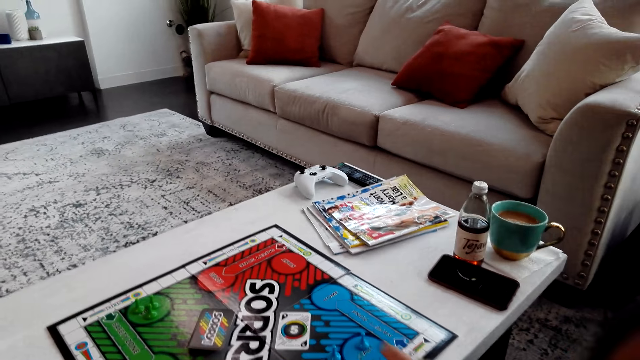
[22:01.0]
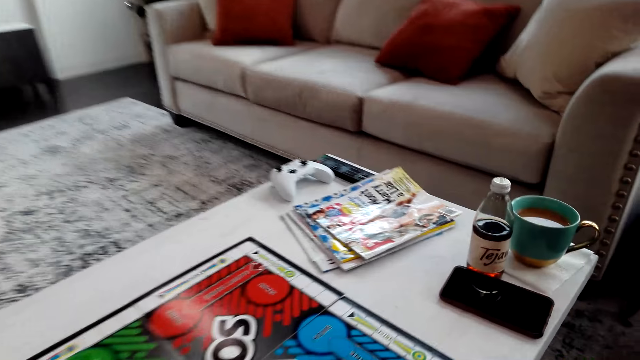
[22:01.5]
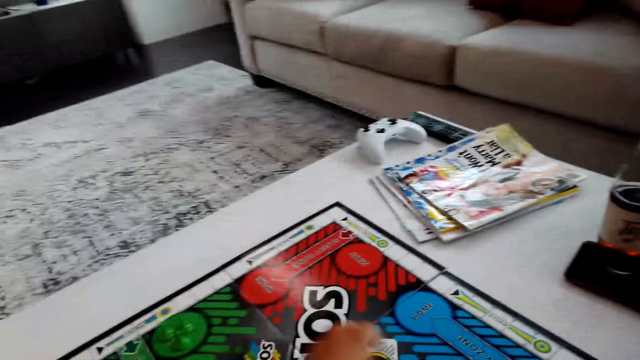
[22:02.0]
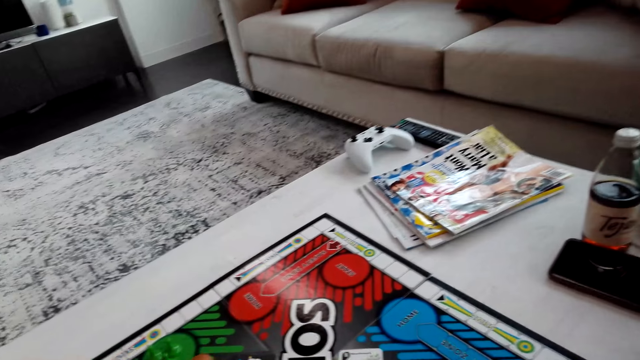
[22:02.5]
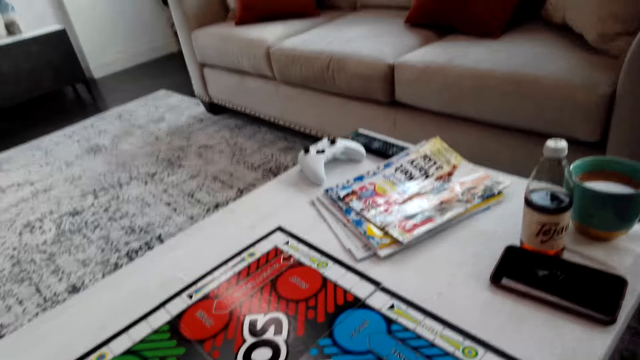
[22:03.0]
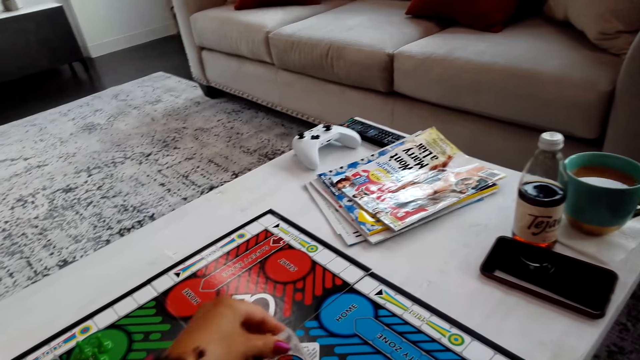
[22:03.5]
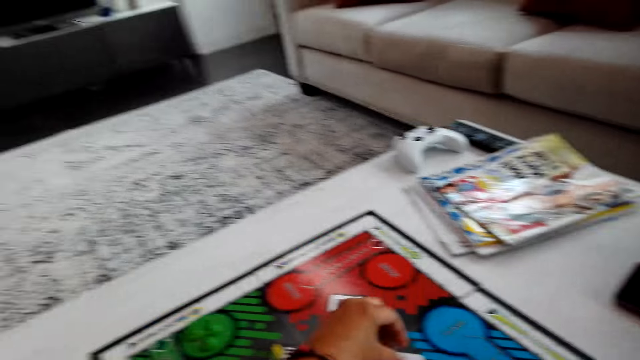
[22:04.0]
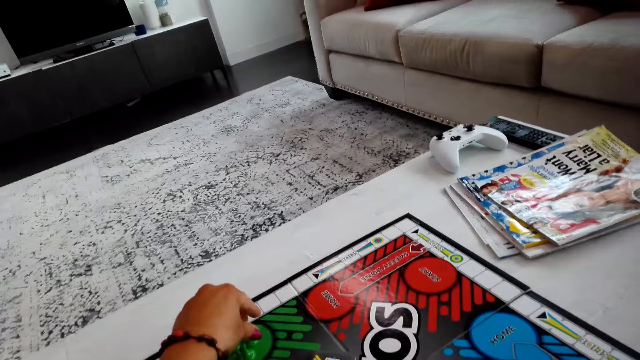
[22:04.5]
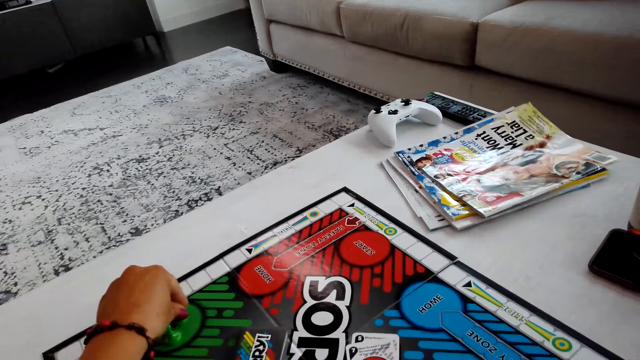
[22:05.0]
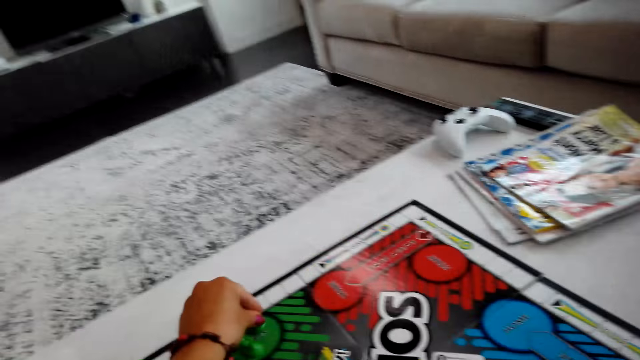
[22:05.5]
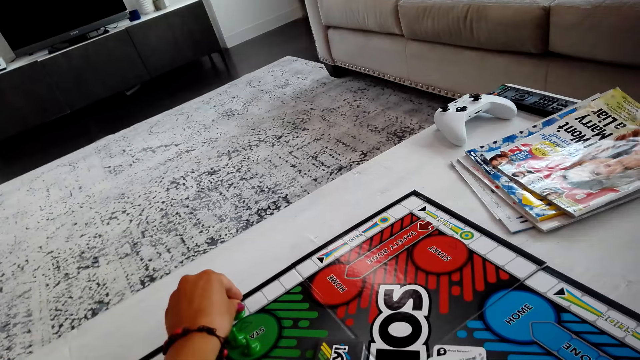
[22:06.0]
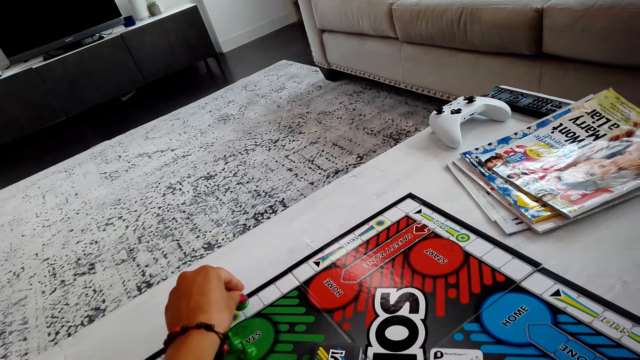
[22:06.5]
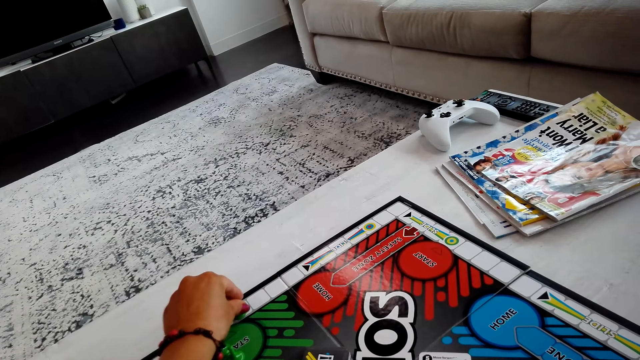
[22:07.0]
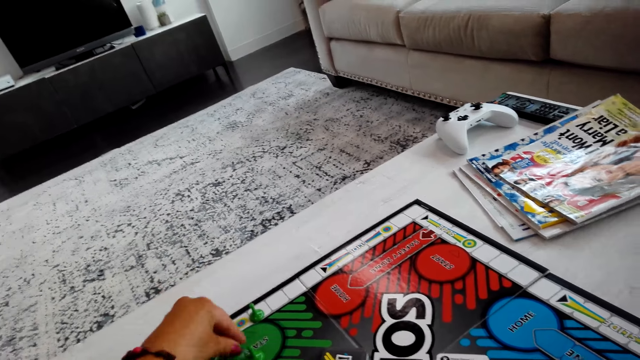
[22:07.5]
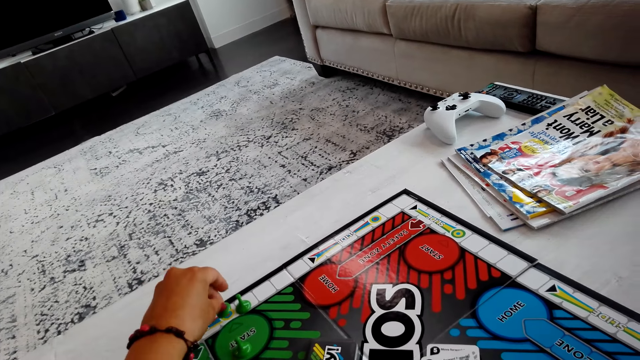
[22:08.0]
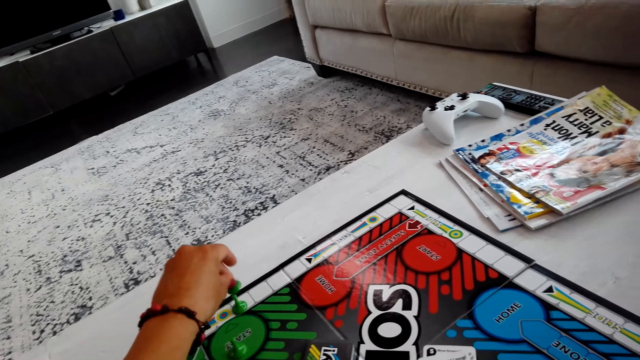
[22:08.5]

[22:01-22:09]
The camera wearer moves the Sorry game pieces on the board. They play the game.

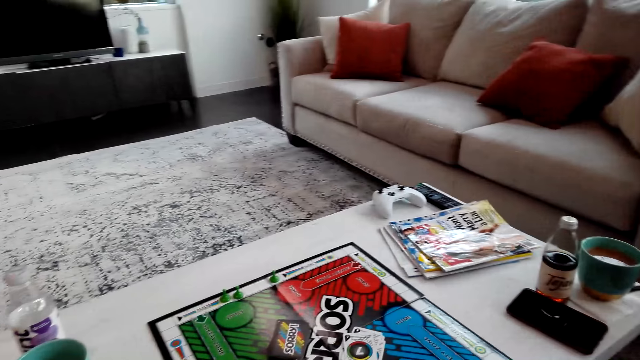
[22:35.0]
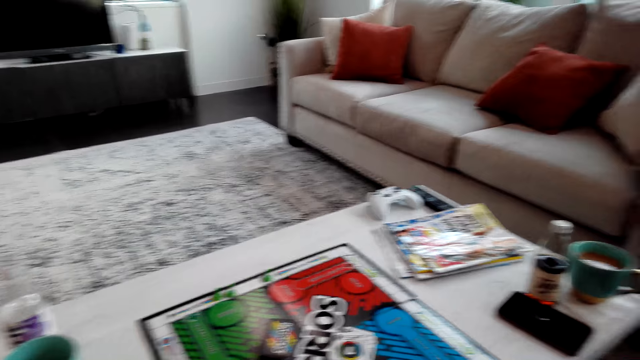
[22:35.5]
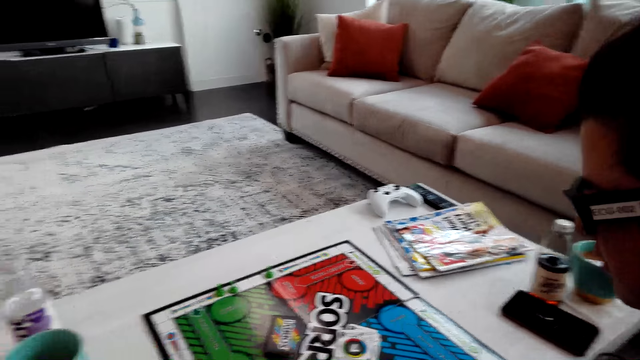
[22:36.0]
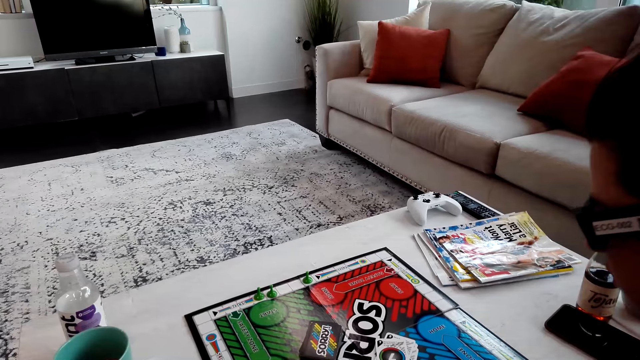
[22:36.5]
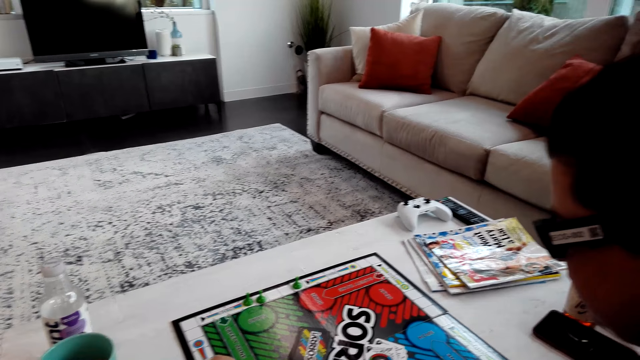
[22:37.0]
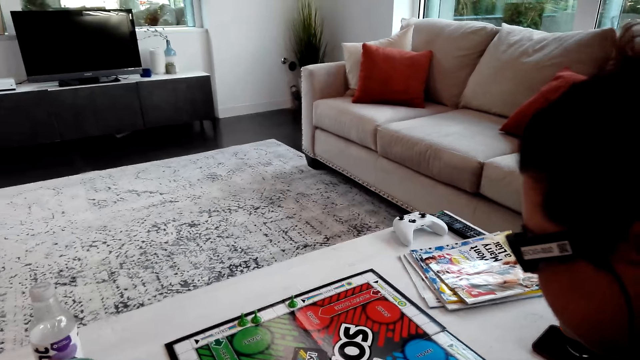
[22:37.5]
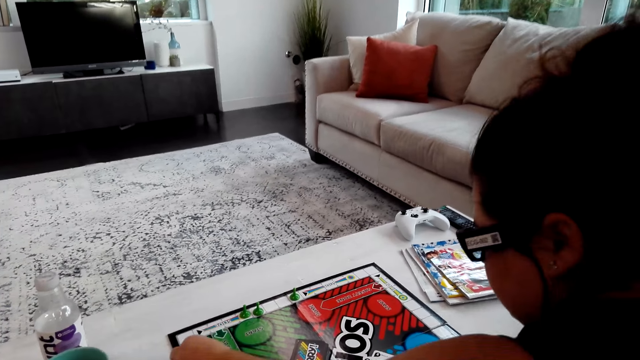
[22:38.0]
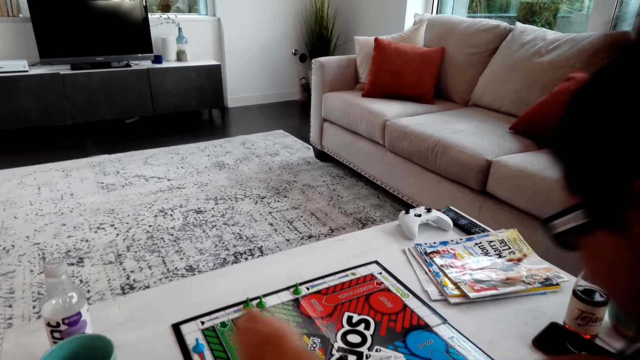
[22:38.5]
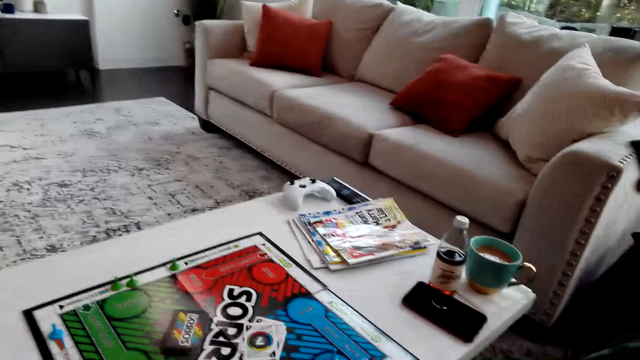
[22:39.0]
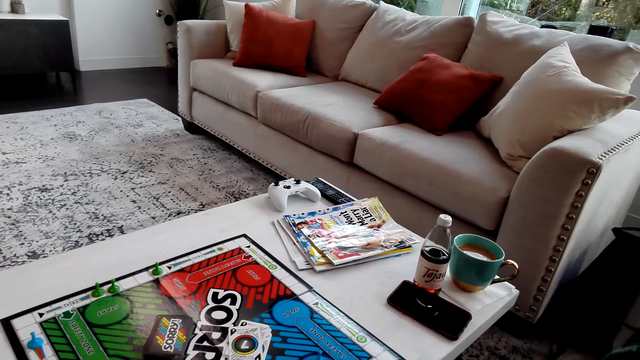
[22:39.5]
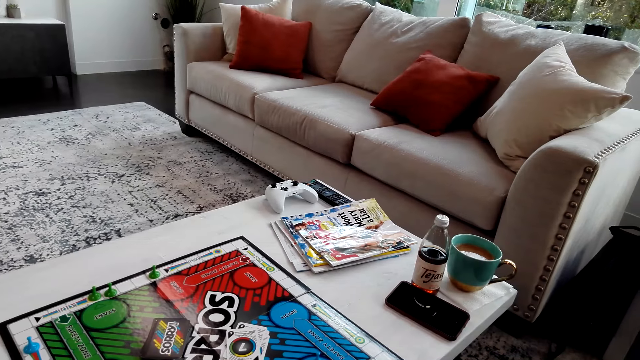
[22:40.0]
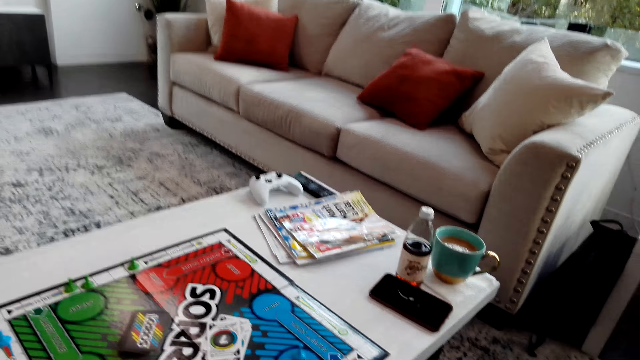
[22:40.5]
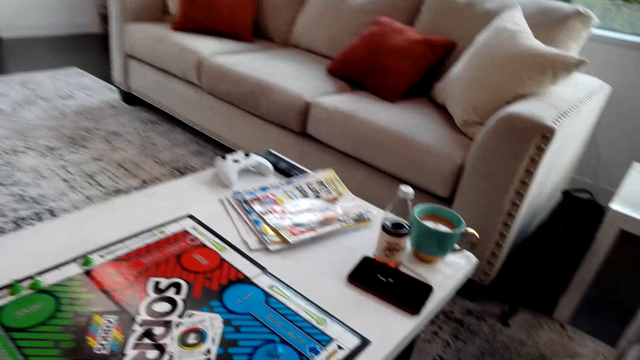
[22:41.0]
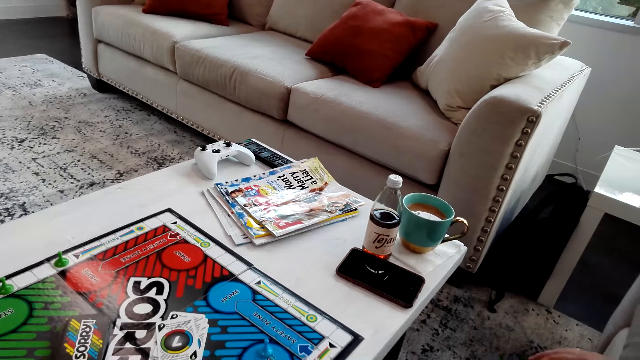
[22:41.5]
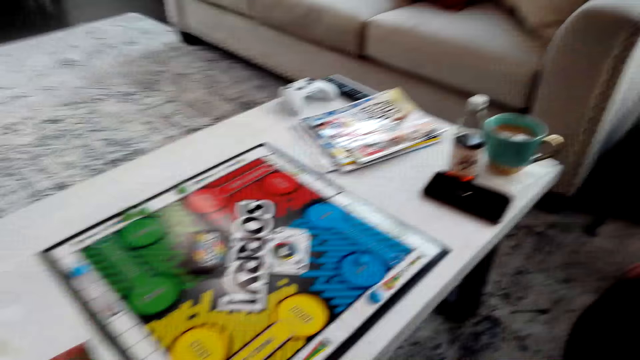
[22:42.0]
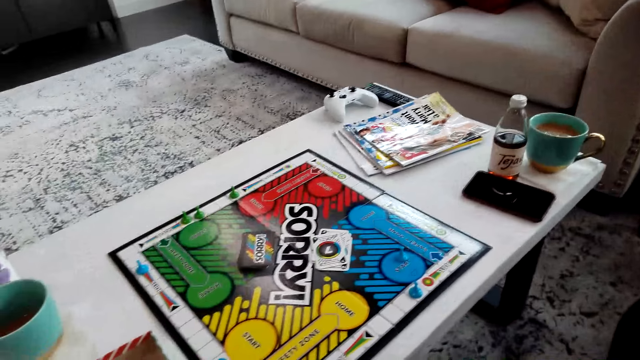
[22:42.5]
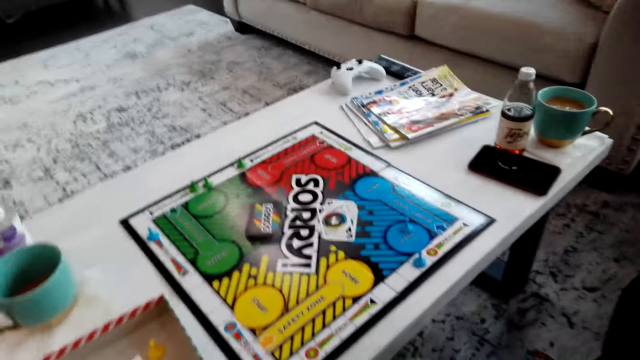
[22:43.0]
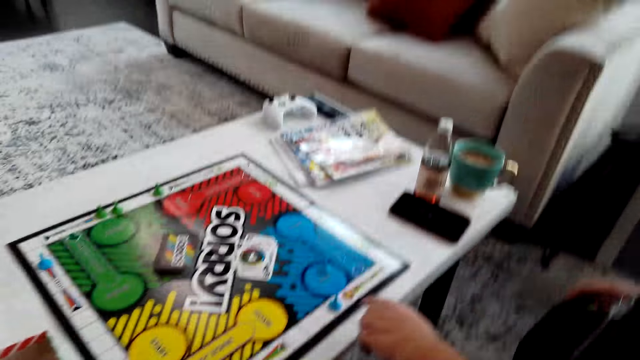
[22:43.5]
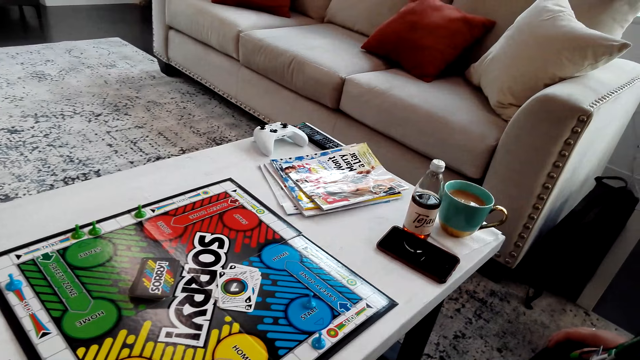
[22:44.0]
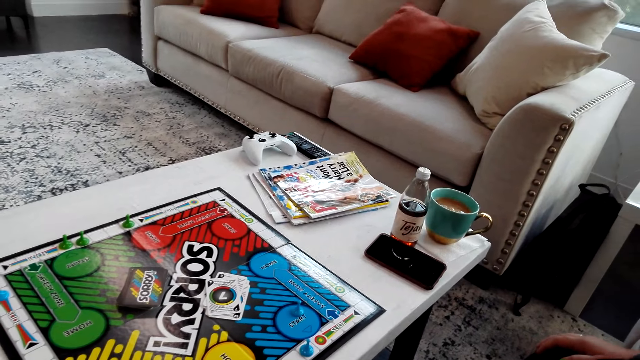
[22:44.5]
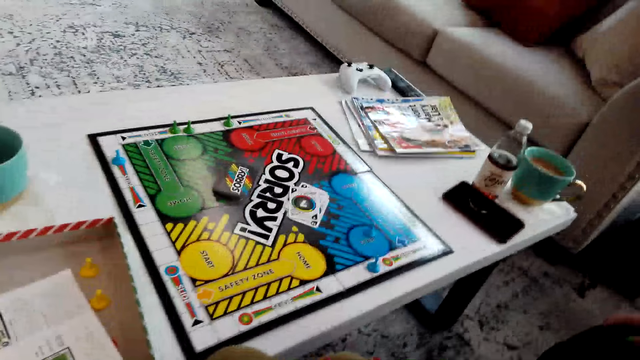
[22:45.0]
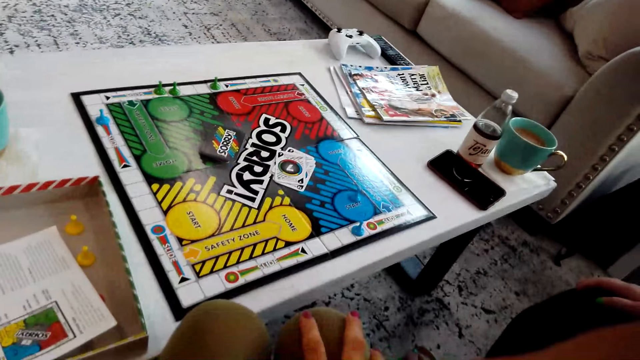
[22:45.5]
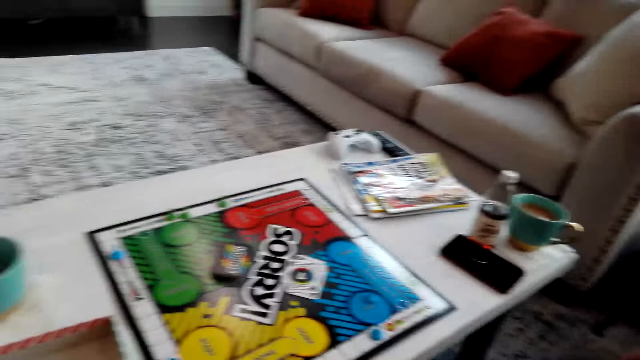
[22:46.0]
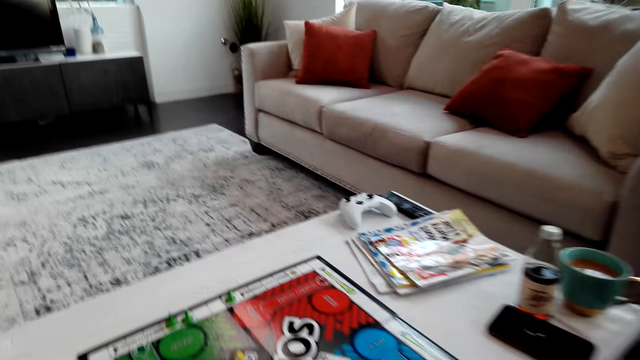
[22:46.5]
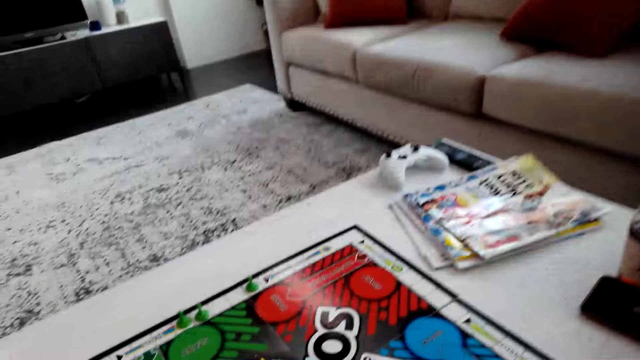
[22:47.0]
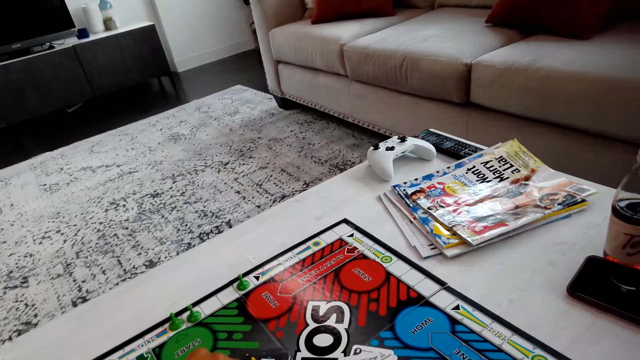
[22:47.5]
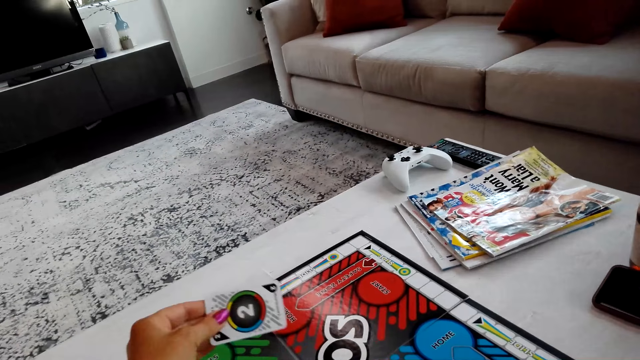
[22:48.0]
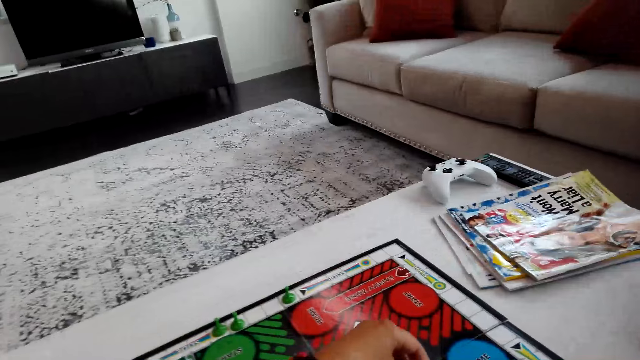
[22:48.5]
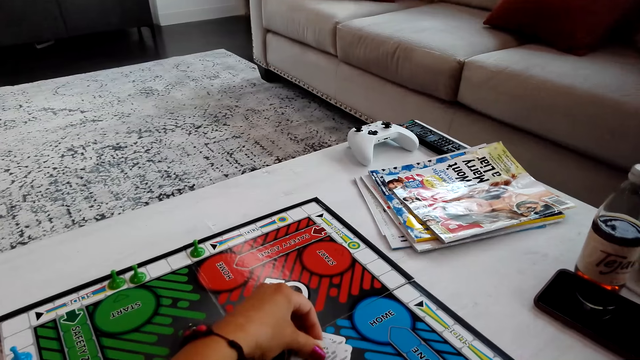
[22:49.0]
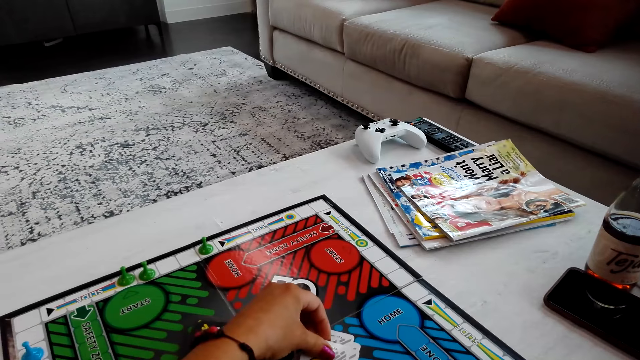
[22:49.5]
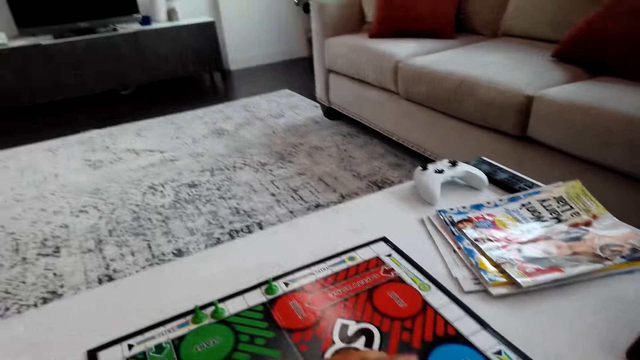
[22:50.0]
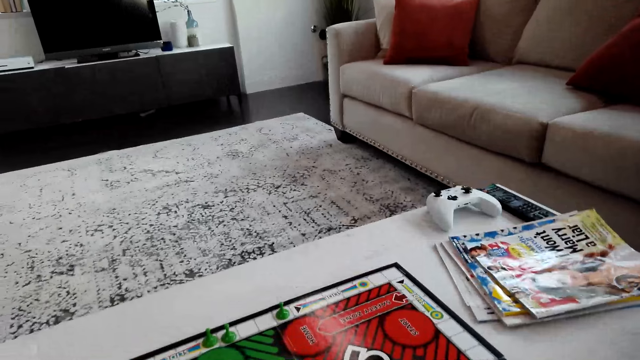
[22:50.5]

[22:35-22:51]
A person moves the Sorry game pieces on the board. The camera wearer picks up a Sorry game card. They play the game. They put down the card.
